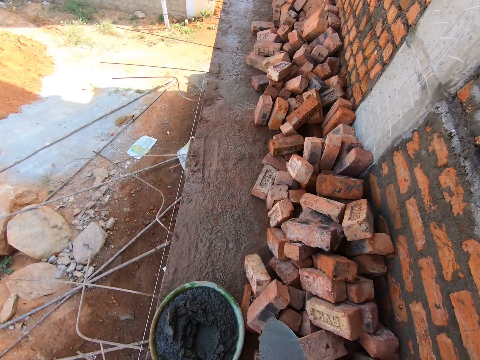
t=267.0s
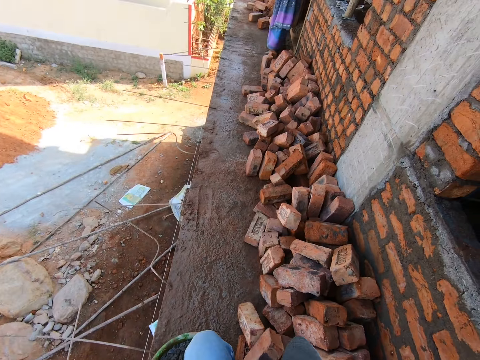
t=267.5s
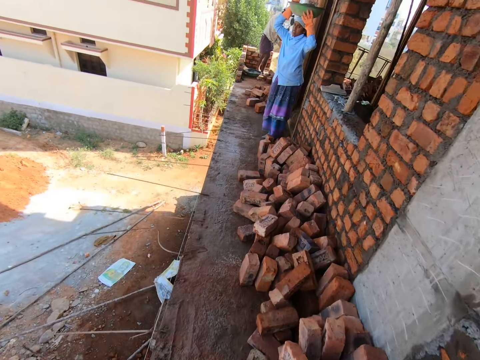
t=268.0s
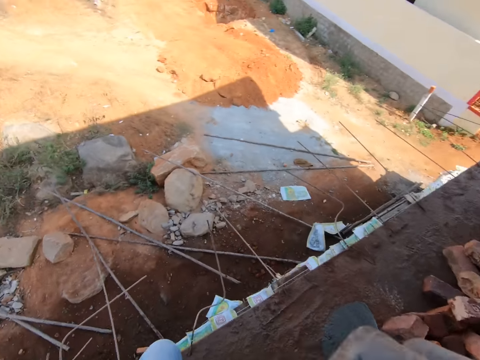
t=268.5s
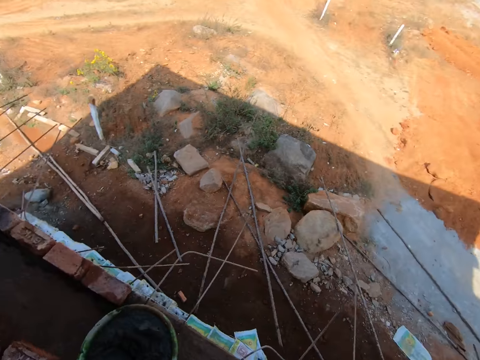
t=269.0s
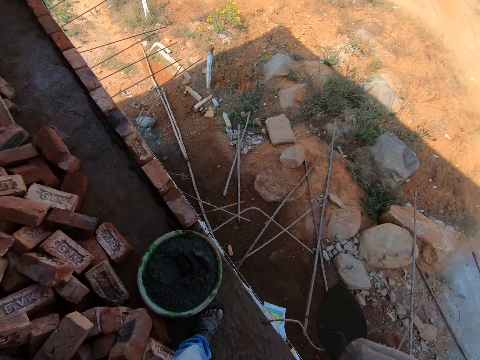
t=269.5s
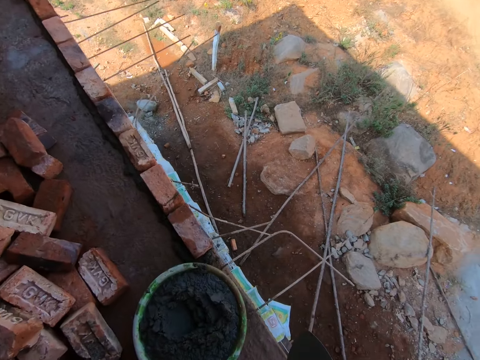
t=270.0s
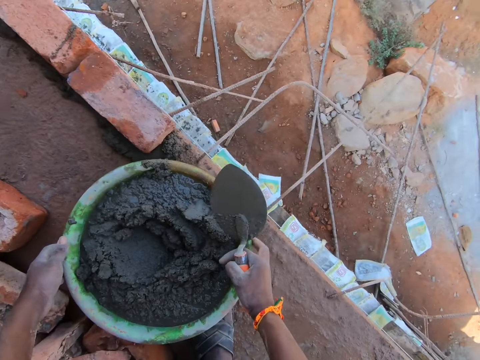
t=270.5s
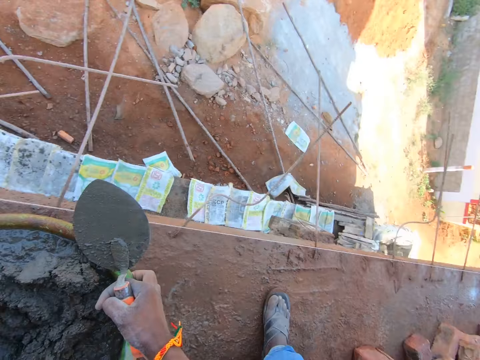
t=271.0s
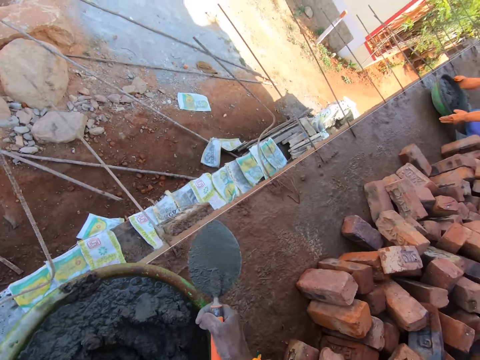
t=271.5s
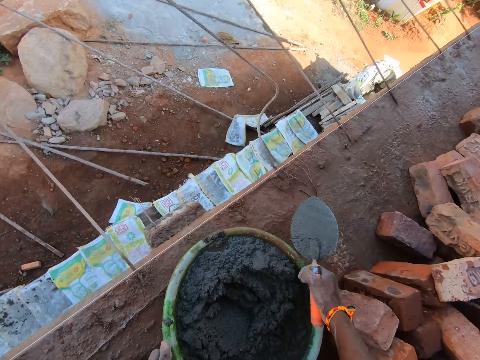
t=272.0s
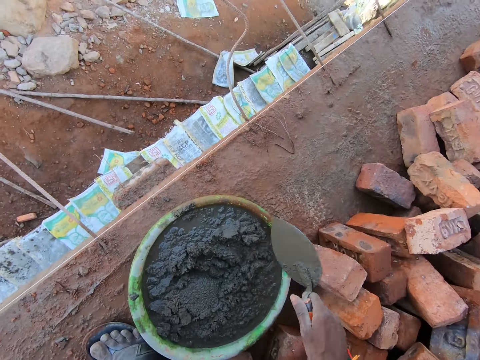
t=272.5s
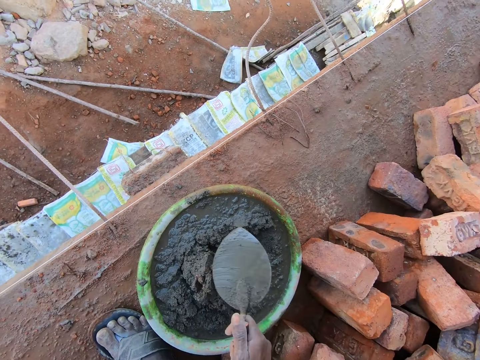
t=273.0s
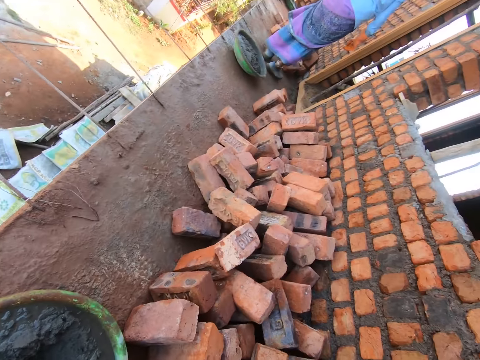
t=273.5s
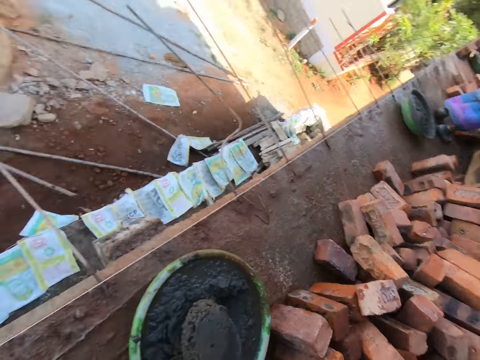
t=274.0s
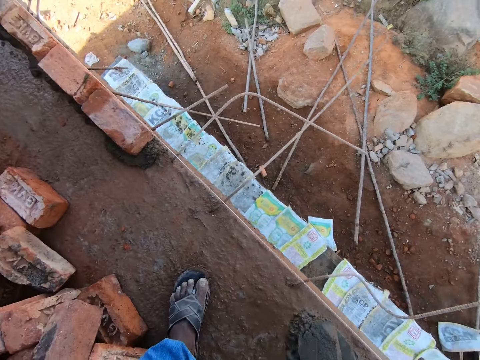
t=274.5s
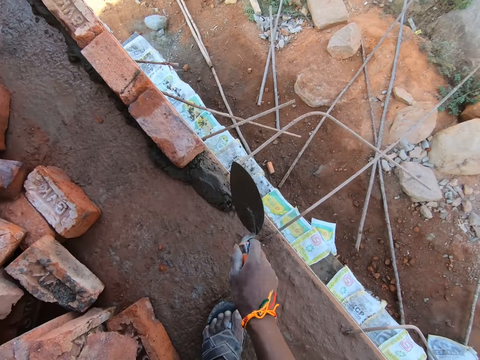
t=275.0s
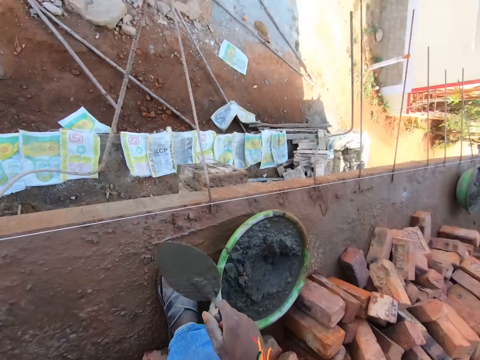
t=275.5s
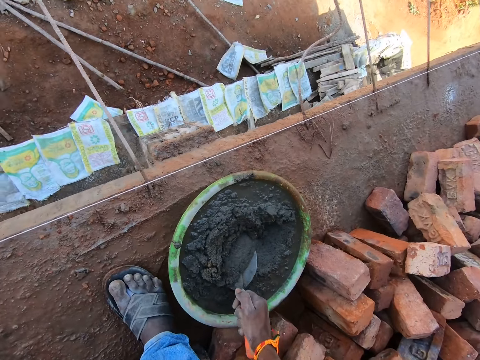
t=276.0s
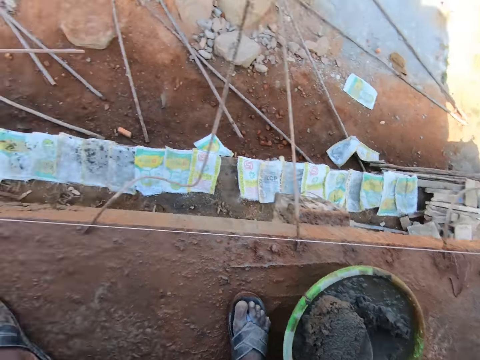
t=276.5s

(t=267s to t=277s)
The camera wearer walks in the site building. A woman walks towards the camera wearer in the building site. The camera wearer turns around. They pick up the head pan on the floor. They take the mortar. They turn around. They put the head pan on the building floor. They stir sand concrete in the head pan with a brick trowel. They adjust the position of the mortar. They pick sand concrete in the head pan with the brick trowel. They add the sand concrete on the site floor with the brick trowel. They pick sand concrete in the head pan with the brick trowel.

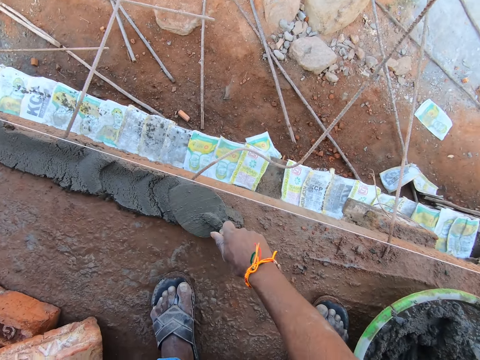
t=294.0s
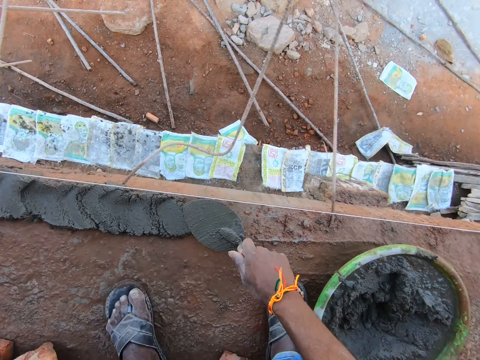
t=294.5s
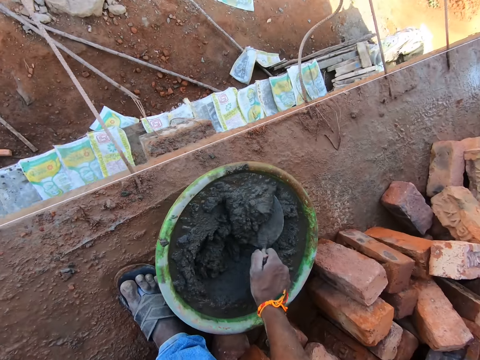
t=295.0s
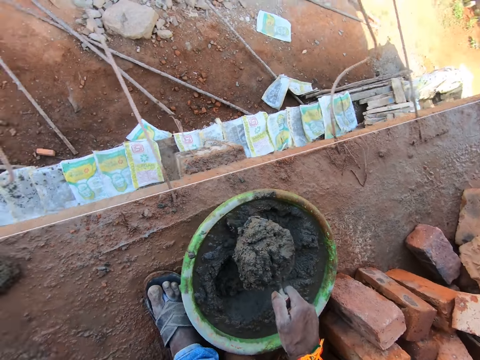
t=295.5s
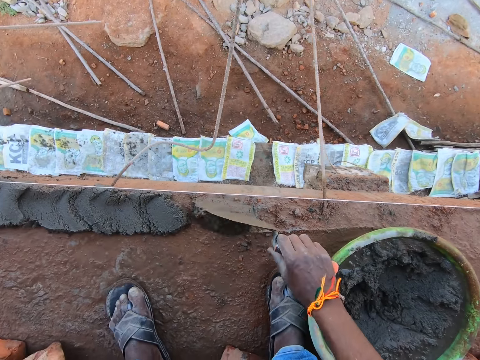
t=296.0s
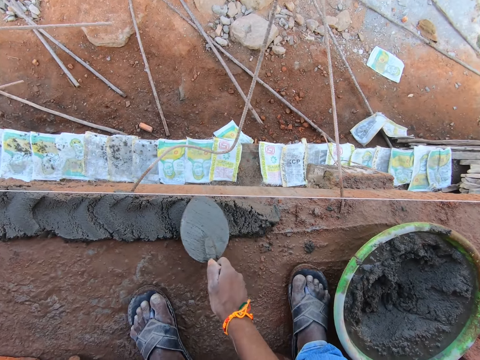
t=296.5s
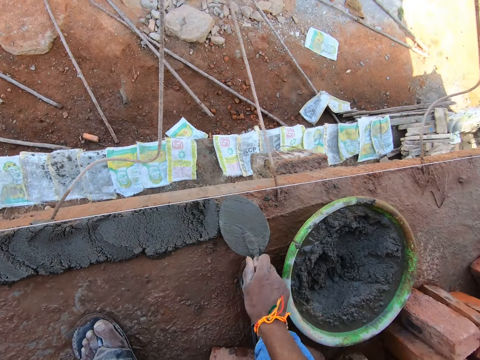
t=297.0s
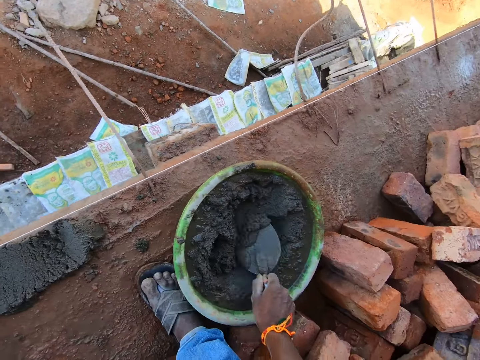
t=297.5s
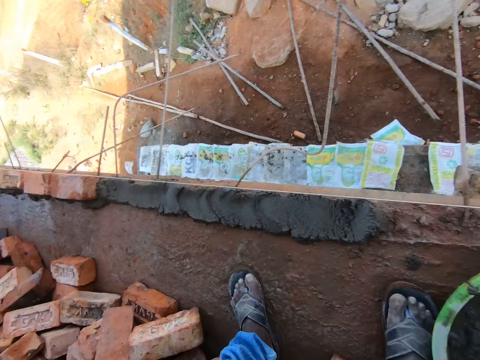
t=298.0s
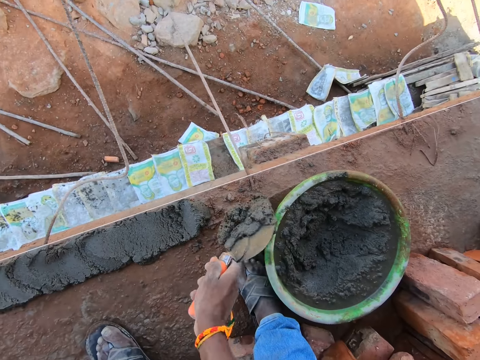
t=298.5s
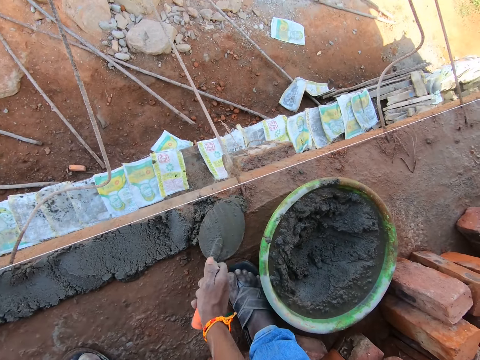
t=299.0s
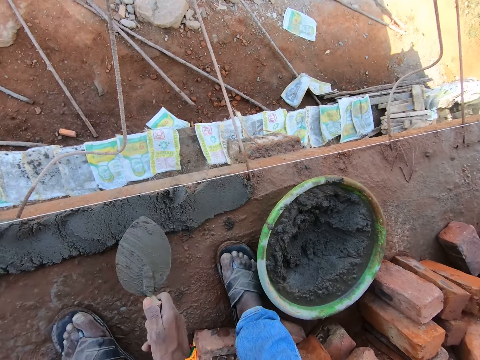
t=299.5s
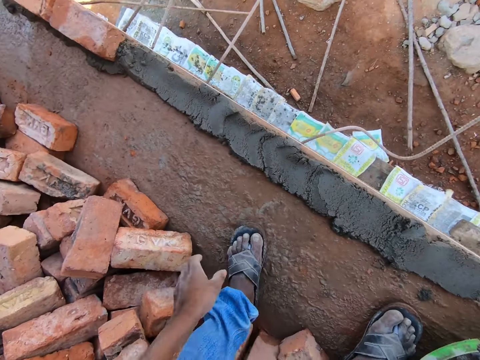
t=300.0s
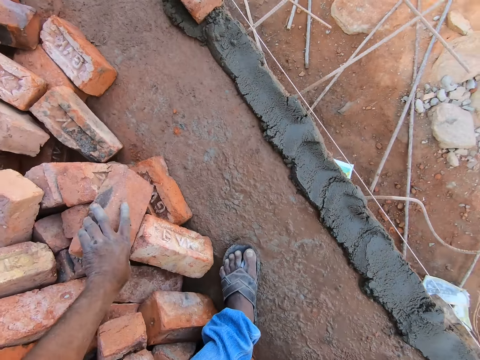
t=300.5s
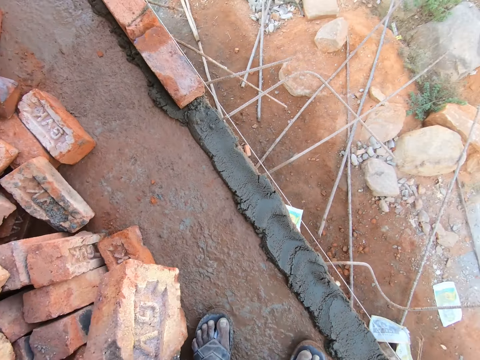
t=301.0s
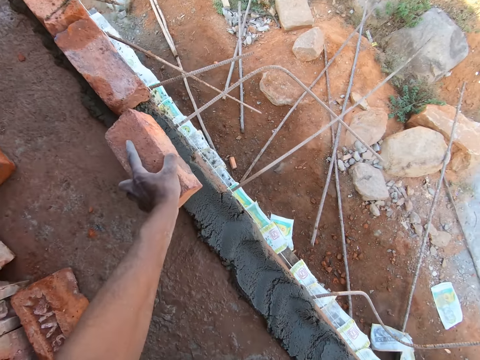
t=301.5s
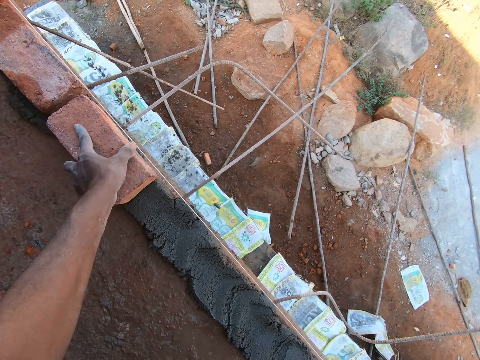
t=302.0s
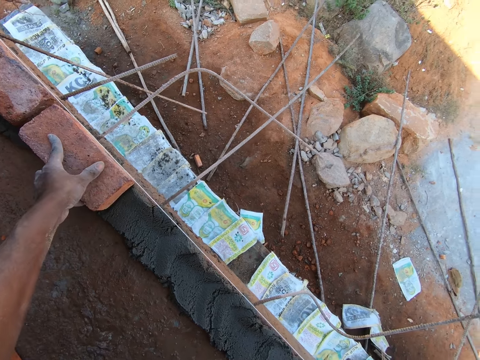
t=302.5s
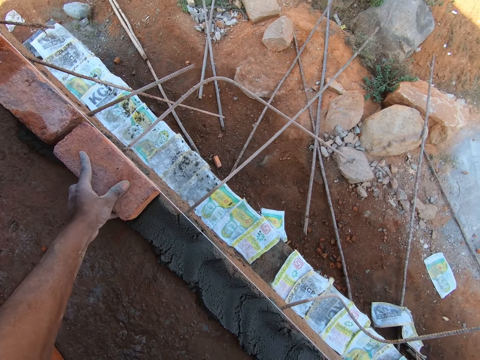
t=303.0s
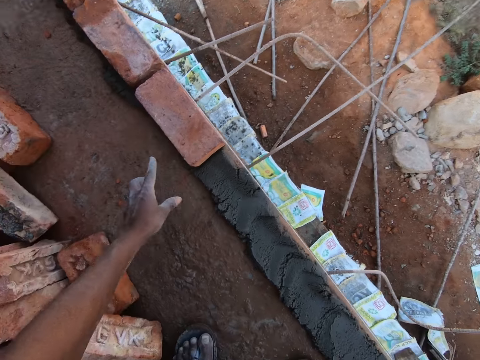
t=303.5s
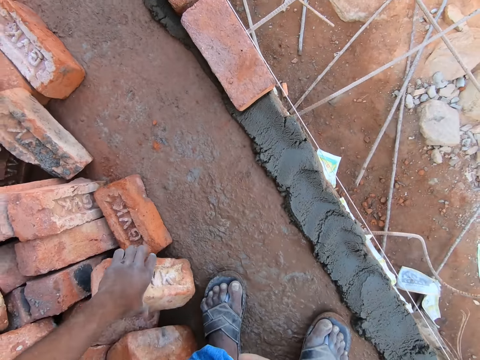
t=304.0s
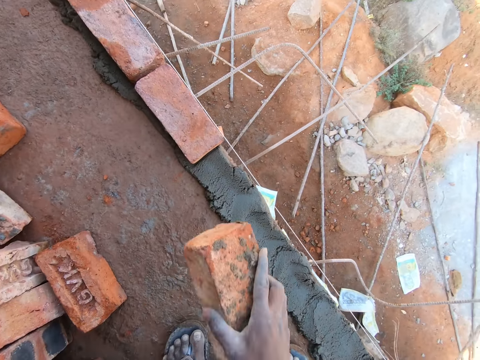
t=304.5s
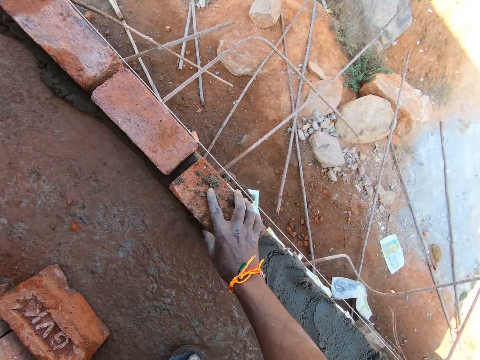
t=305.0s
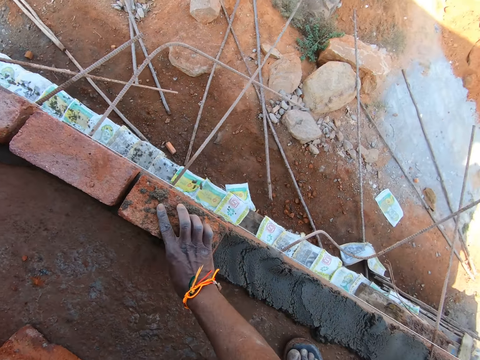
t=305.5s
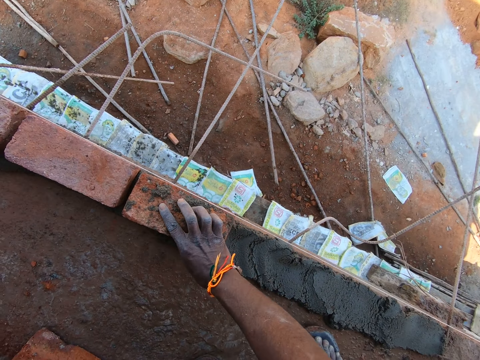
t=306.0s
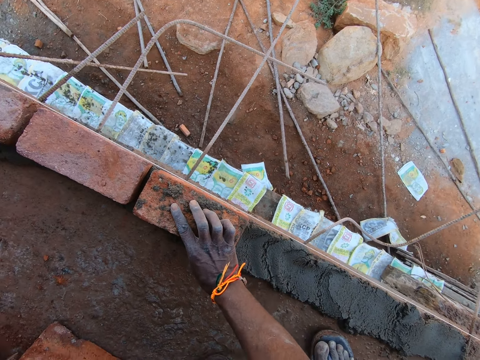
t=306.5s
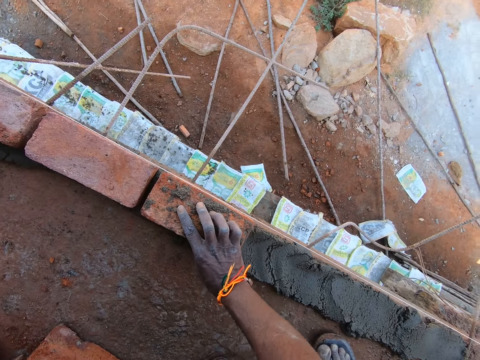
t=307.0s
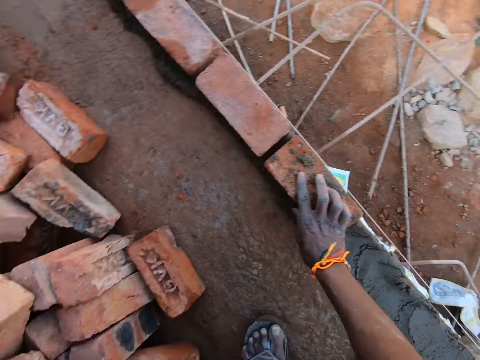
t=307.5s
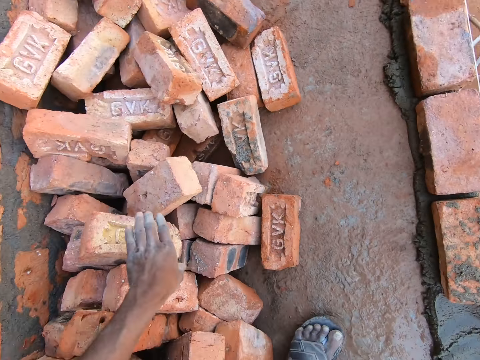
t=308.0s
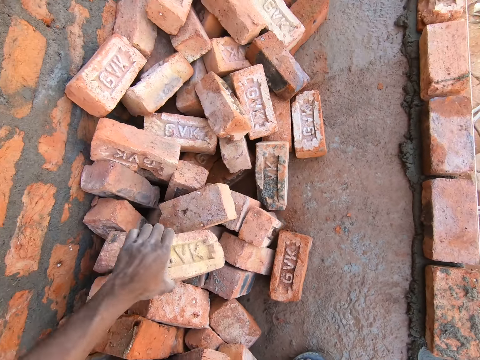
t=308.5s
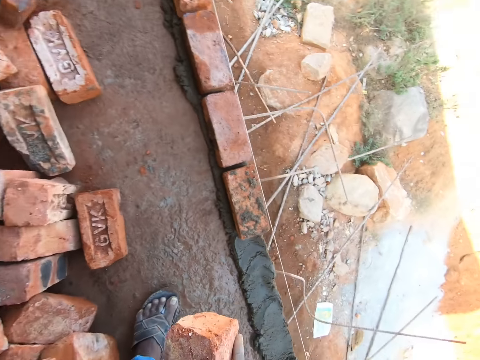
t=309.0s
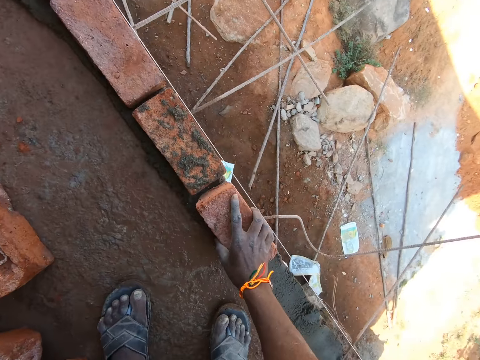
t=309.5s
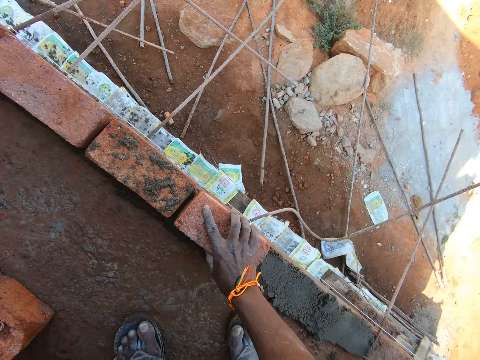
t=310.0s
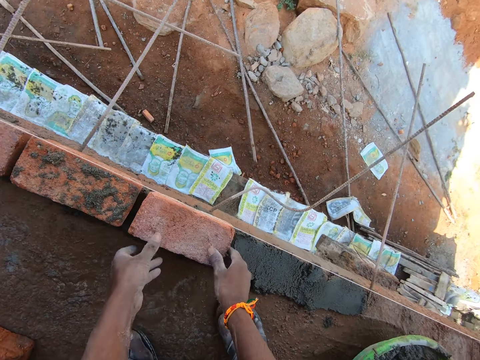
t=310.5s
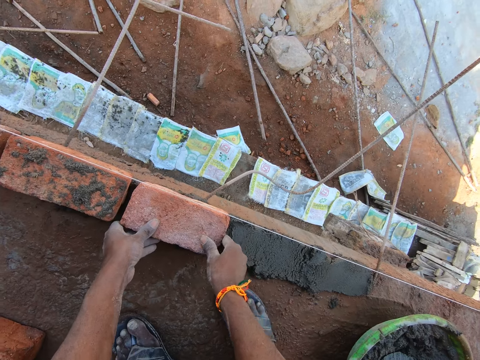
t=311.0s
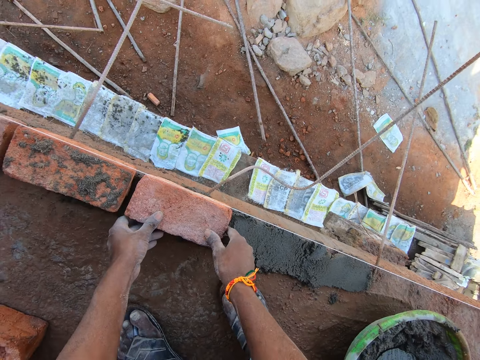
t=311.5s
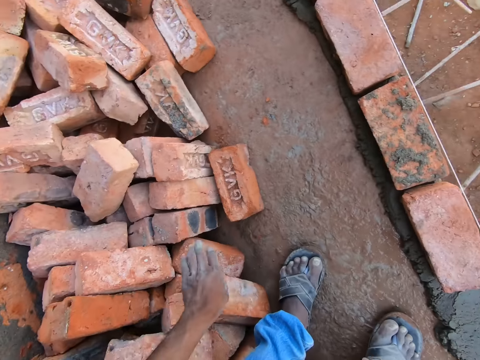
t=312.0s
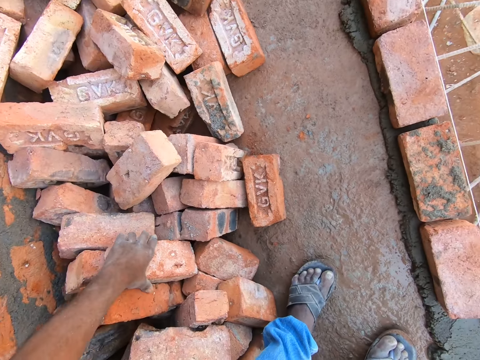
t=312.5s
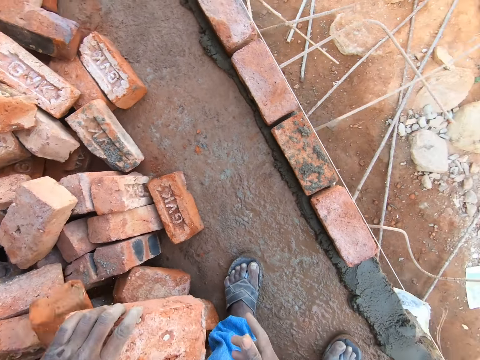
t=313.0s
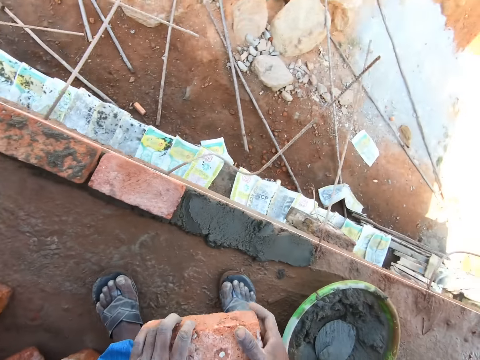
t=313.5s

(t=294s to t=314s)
The camera wearer pours sand on the floor. They spread the sand on the floor. They scoop and spread the cement on the floor. They scoop sand. They spread the sand on the floor. They pick a brick. They place the brick on the sand. They pick another brick. They place the brick on the sand. They hold a brick. They pick a brick. They place the brick on the sand. They hold a brick. They pick a brick.
